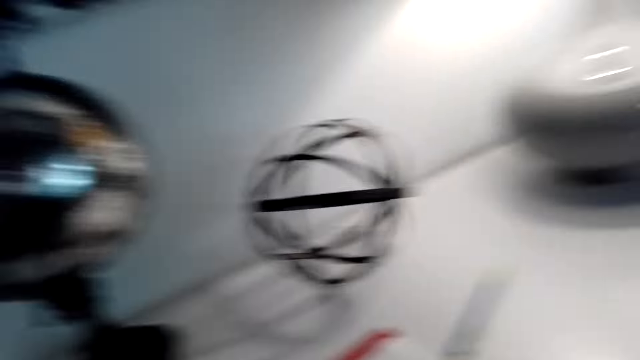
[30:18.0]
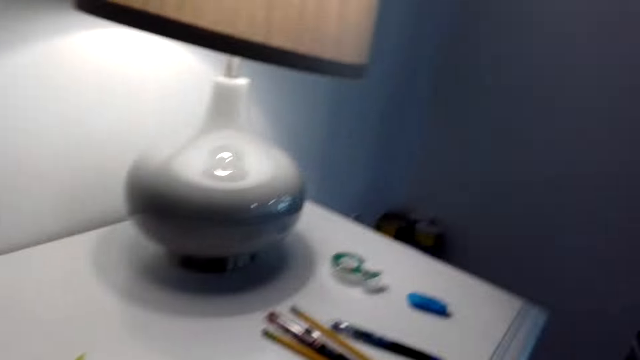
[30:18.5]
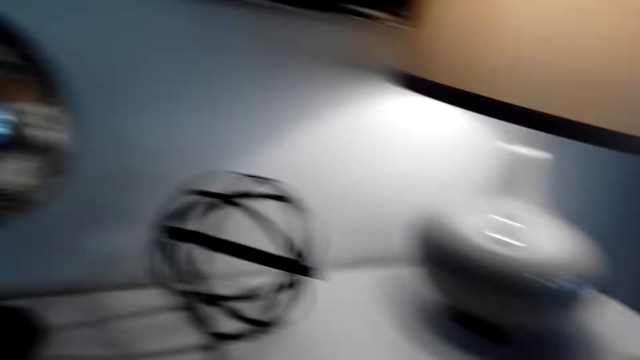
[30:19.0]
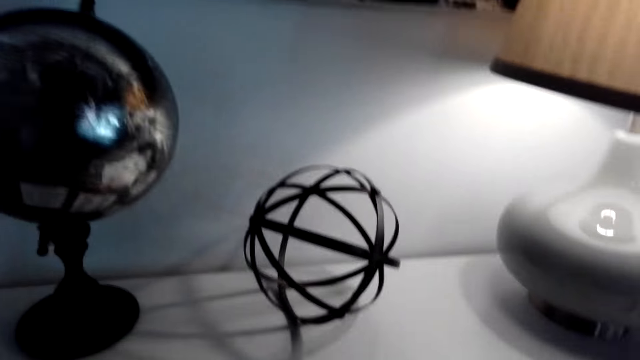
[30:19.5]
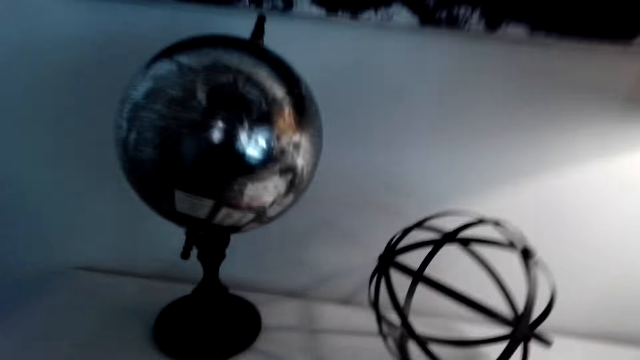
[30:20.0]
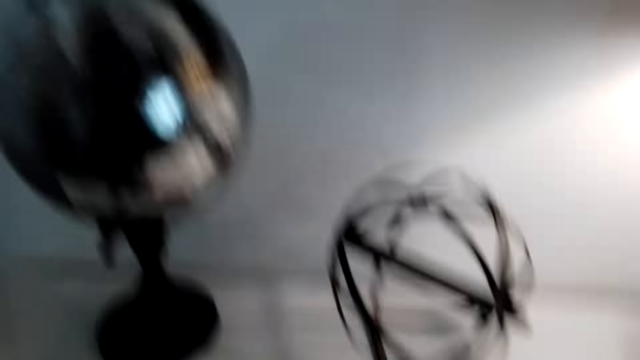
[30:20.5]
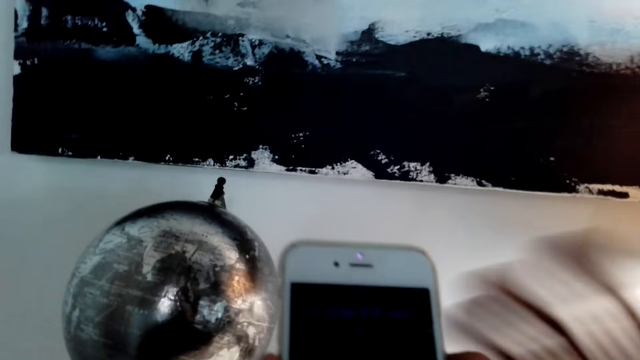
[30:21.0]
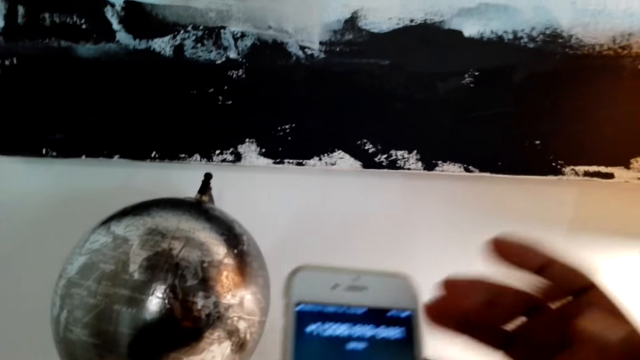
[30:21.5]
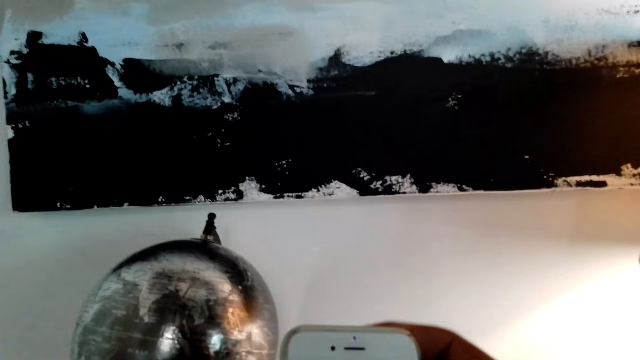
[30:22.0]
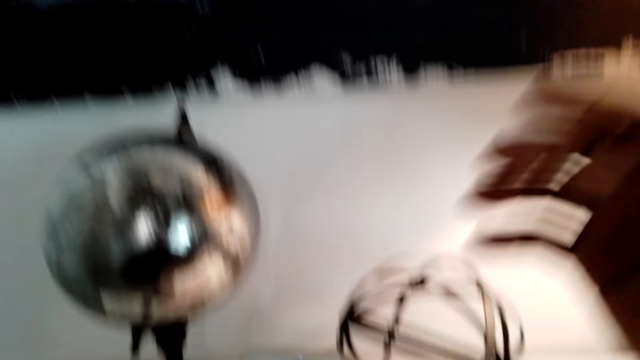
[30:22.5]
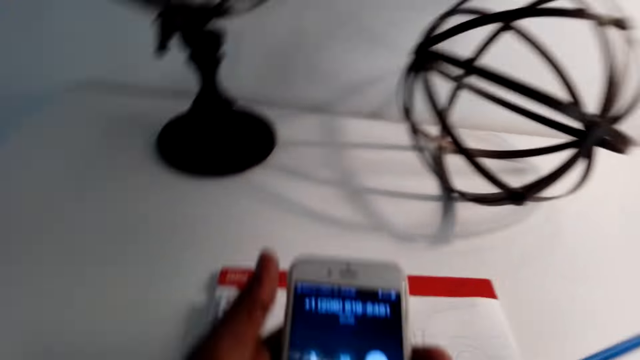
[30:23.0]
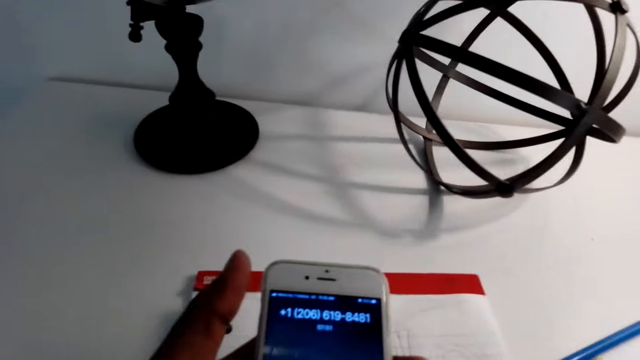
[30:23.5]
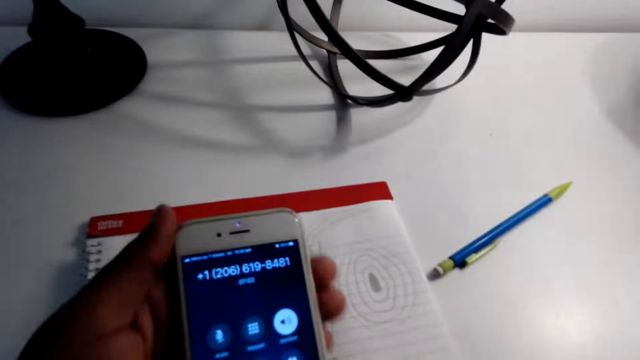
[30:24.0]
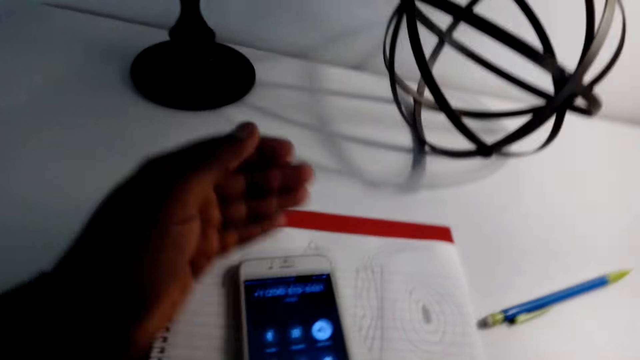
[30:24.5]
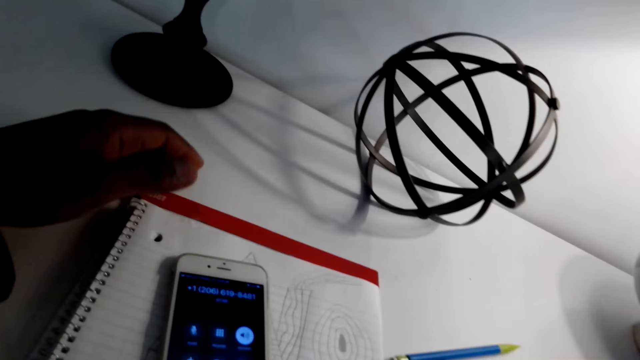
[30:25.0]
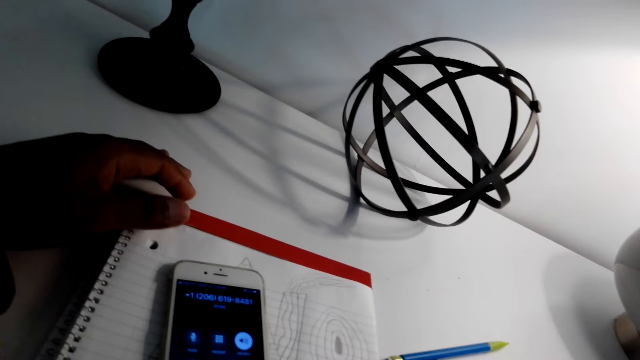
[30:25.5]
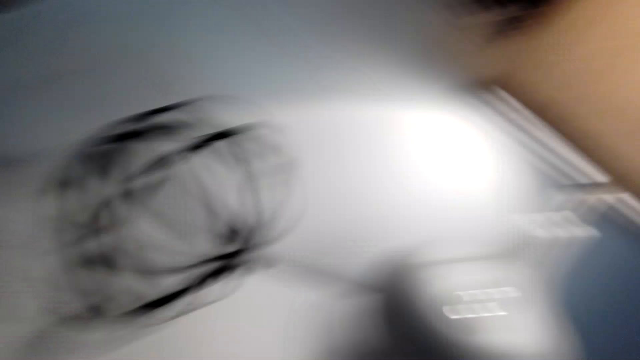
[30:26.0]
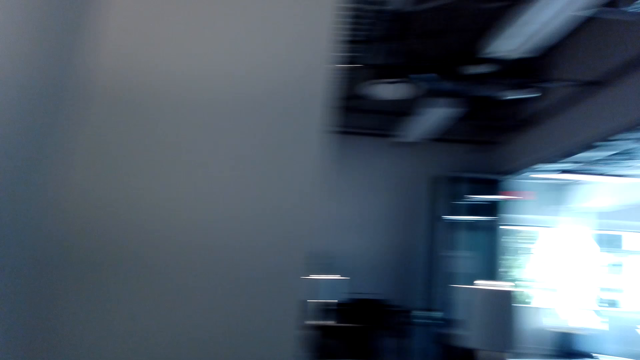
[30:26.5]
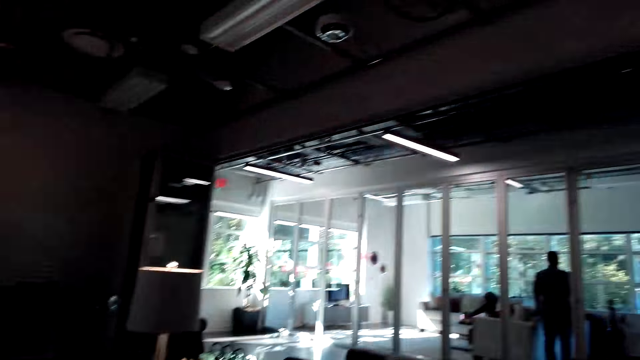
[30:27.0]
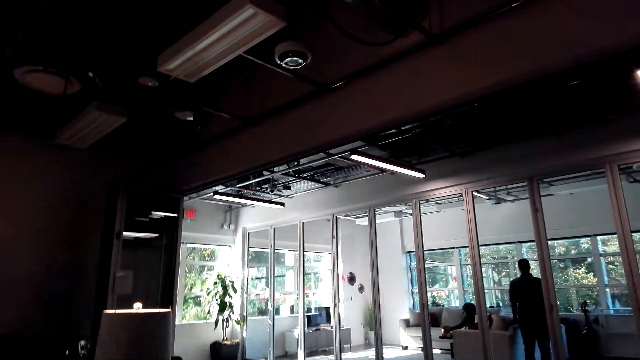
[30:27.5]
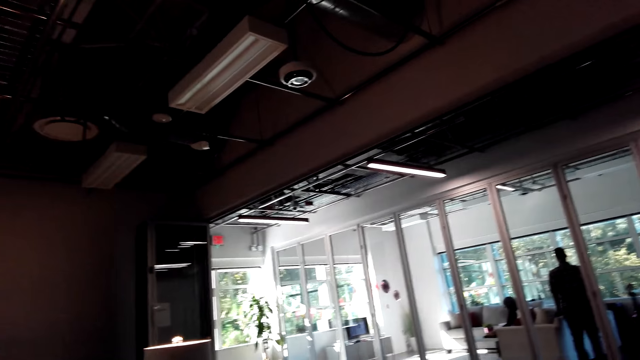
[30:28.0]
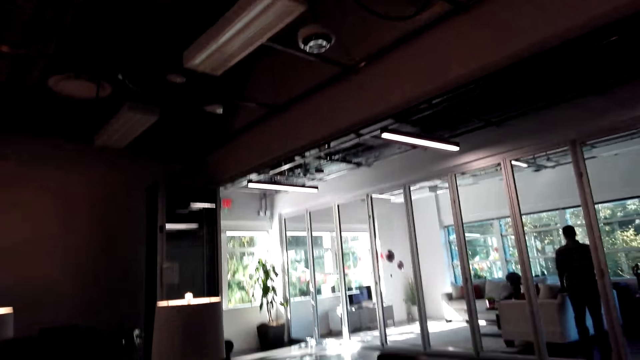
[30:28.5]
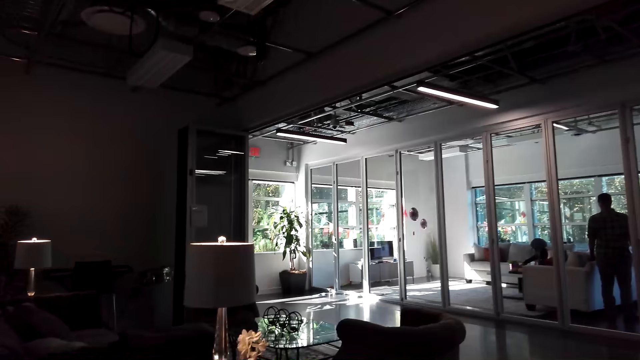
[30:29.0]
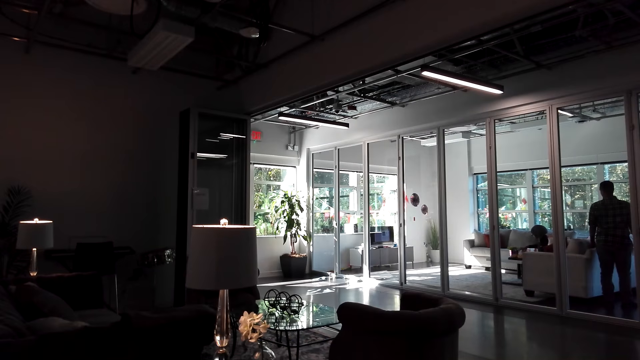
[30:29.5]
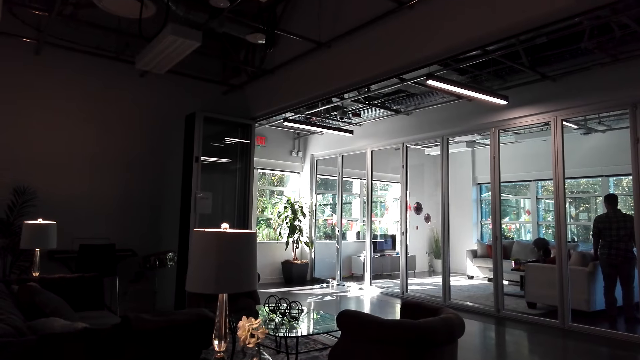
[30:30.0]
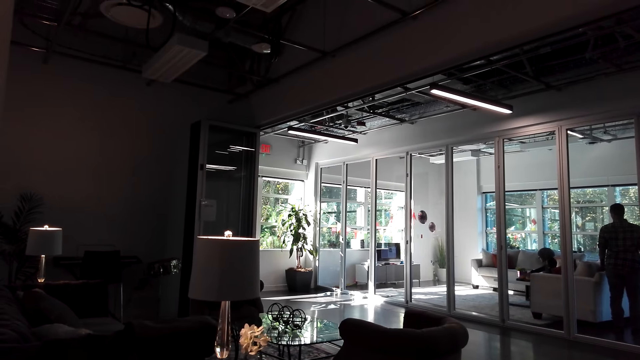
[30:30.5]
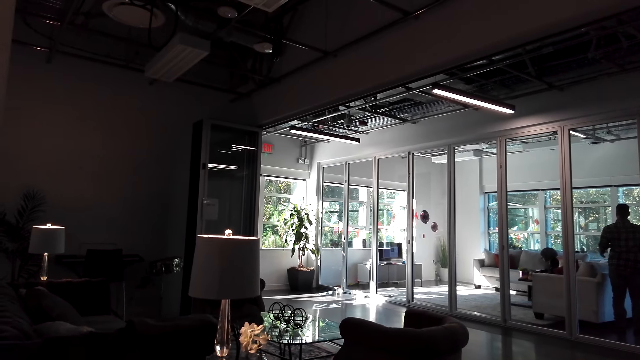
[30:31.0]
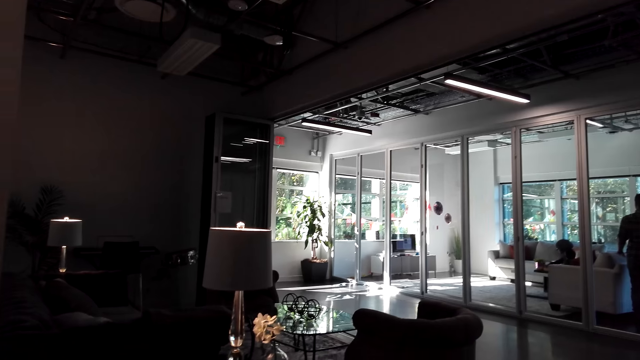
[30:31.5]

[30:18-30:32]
The camera wearer looks around the room. They pick up the phone, remove the phone from the ear and scroll the phone. They place the phone on the book with the loudspeaker. They look around the room.

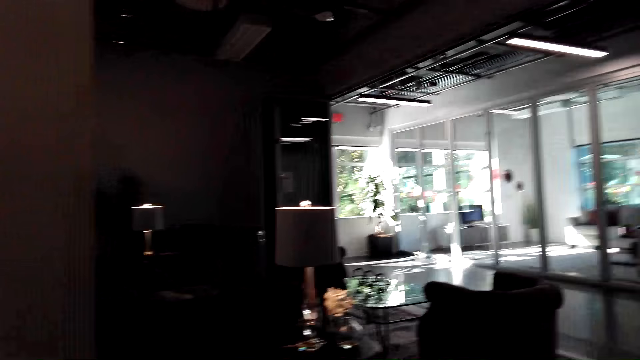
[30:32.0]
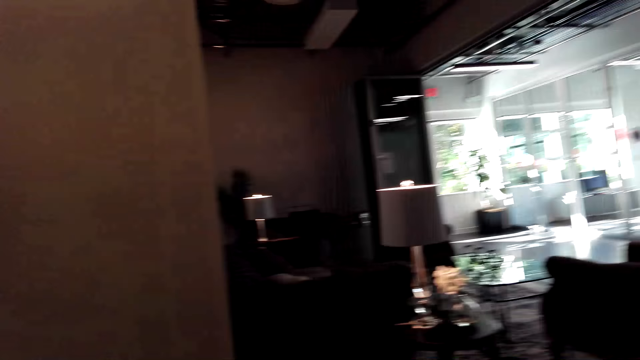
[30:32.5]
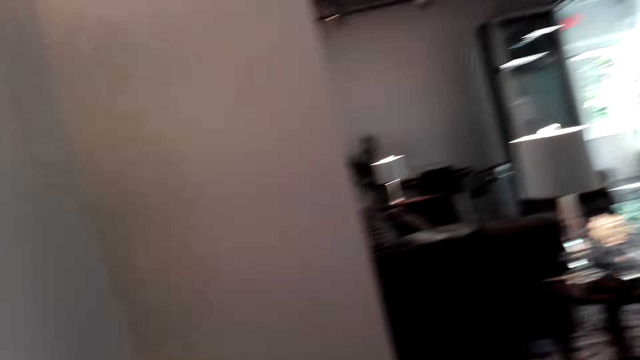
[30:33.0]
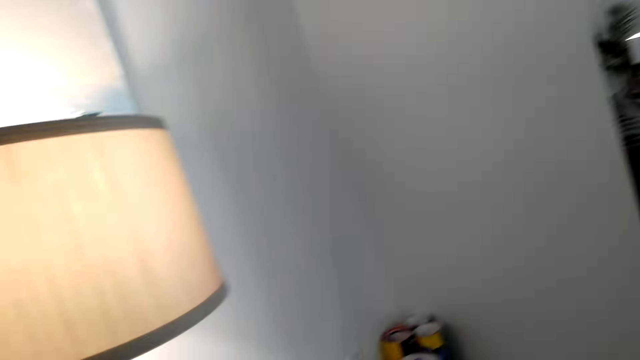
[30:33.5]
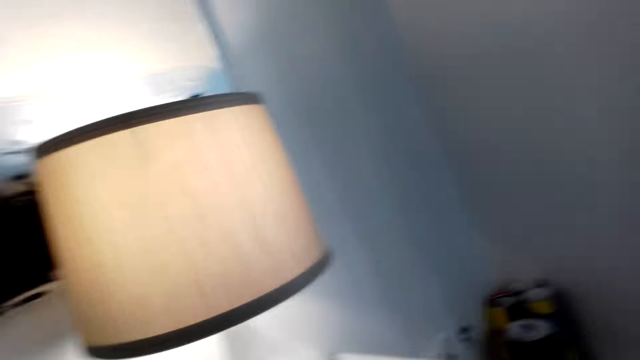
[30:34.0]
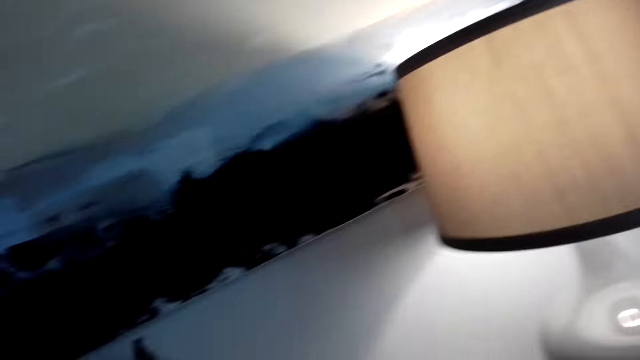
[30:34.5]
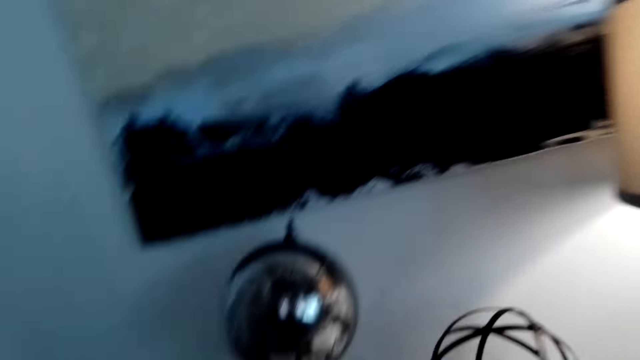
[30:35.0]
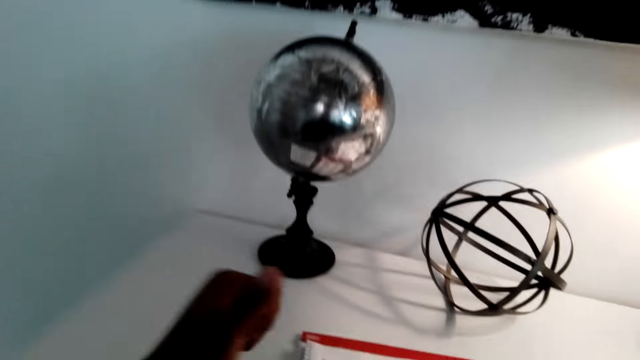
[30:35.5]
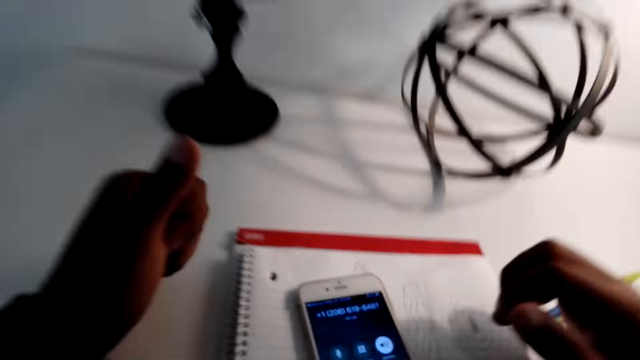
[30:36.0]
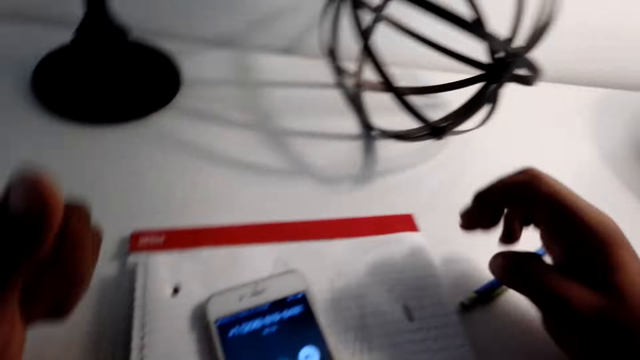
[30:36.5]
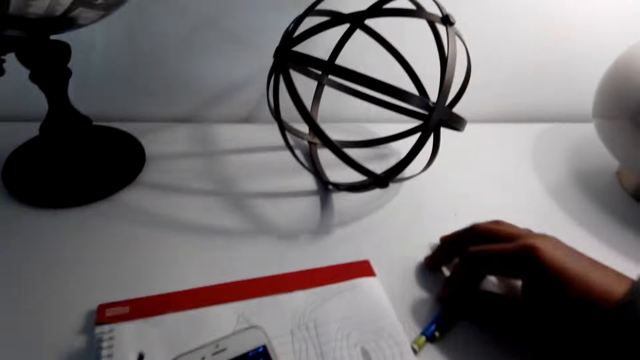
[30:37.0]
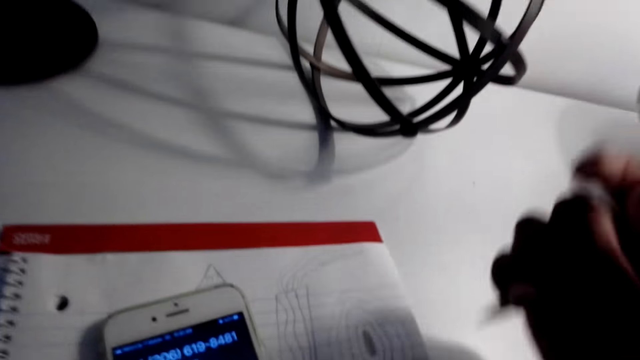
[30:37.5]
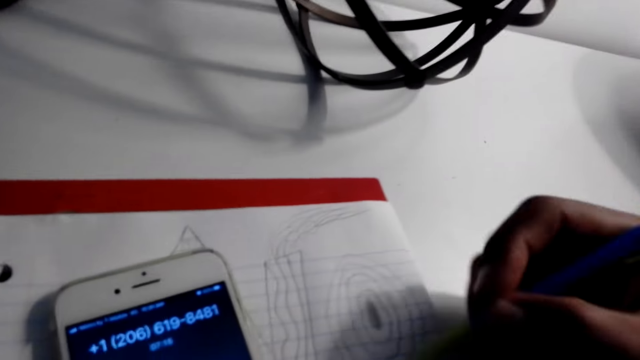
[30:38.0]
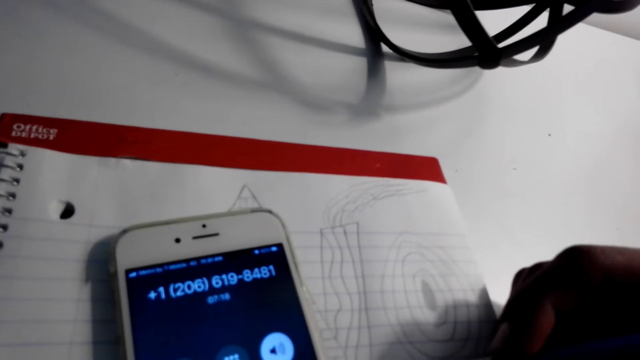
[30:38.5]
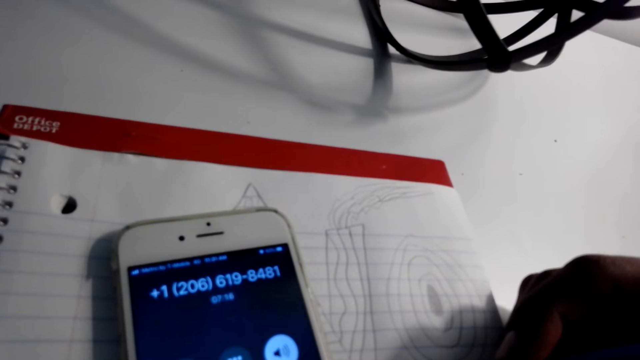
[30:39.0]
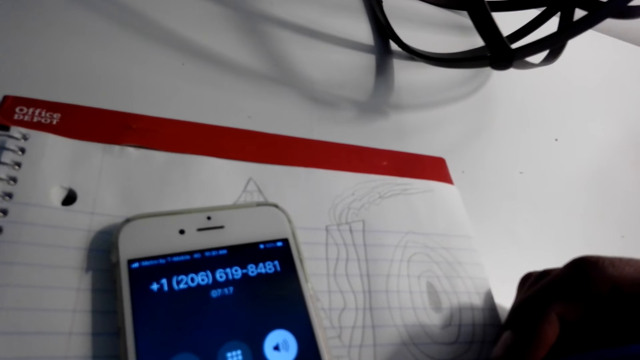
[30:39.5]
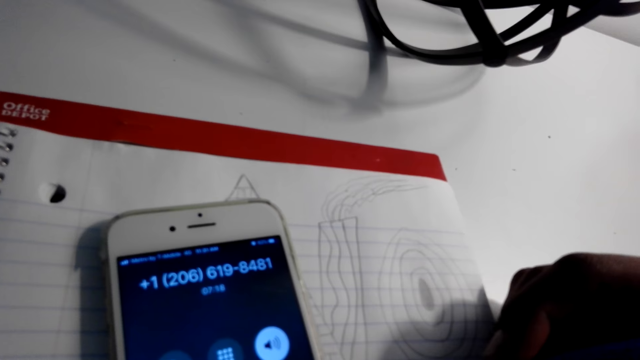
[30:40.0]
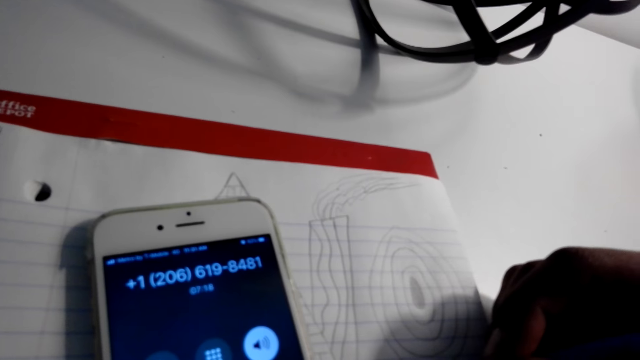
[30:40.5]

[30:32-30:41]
The camera wearer picks up the pencil. They draw in the book.
